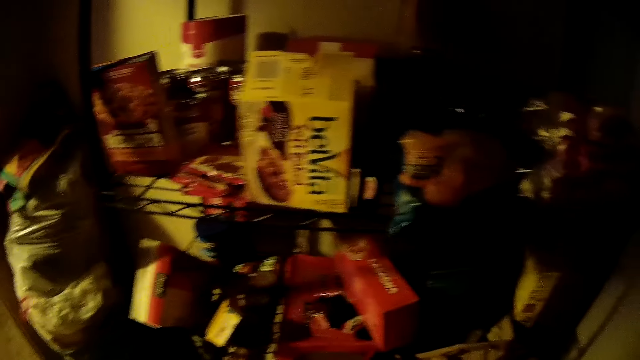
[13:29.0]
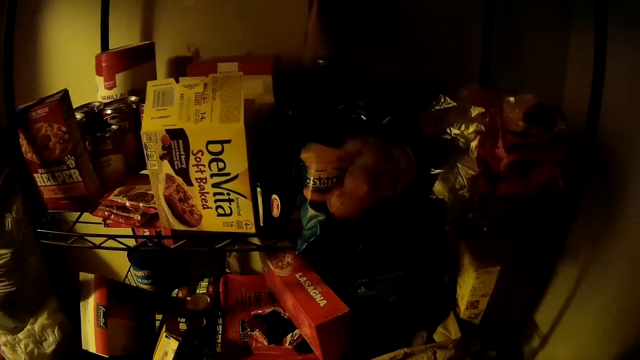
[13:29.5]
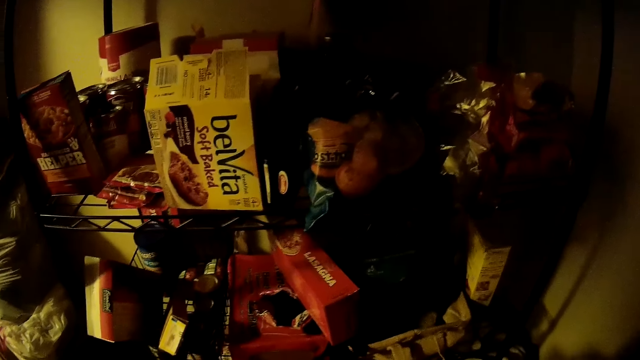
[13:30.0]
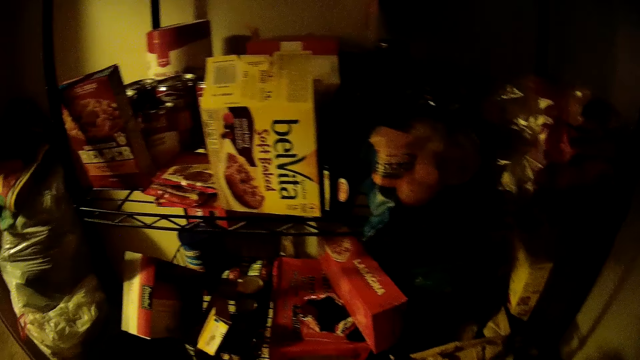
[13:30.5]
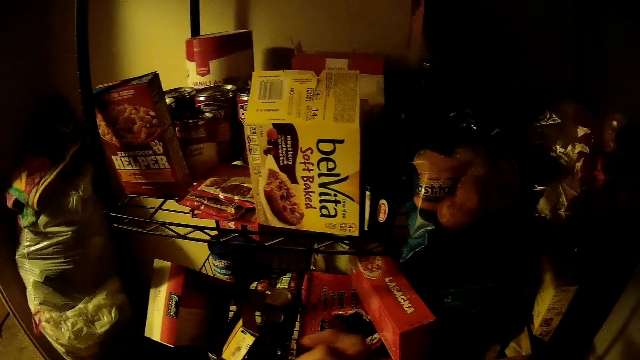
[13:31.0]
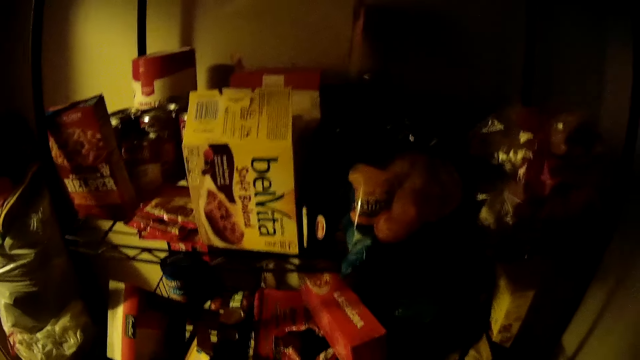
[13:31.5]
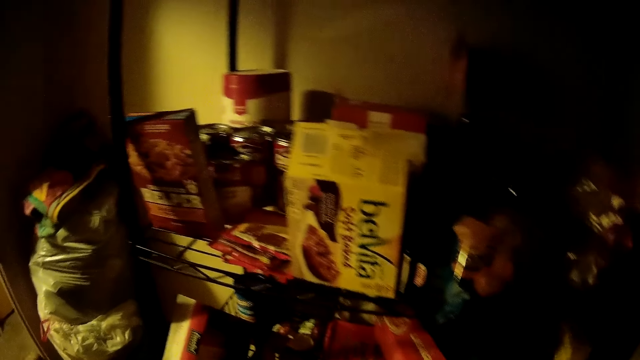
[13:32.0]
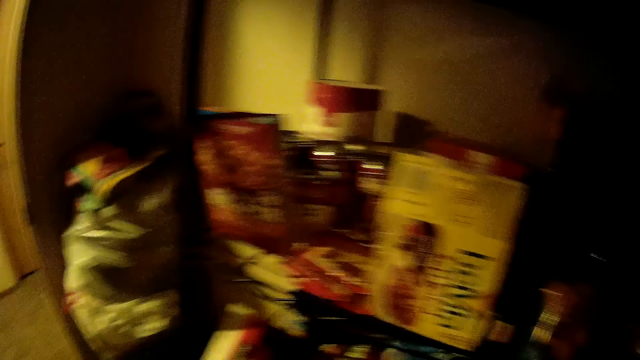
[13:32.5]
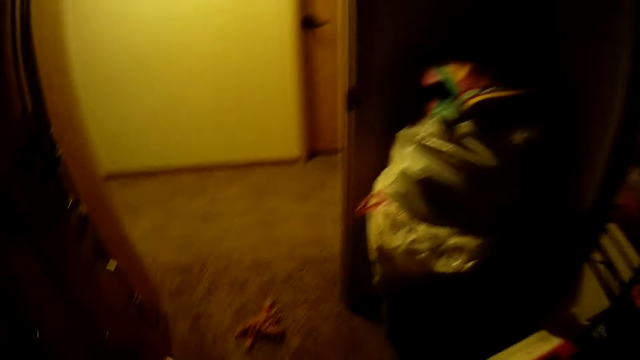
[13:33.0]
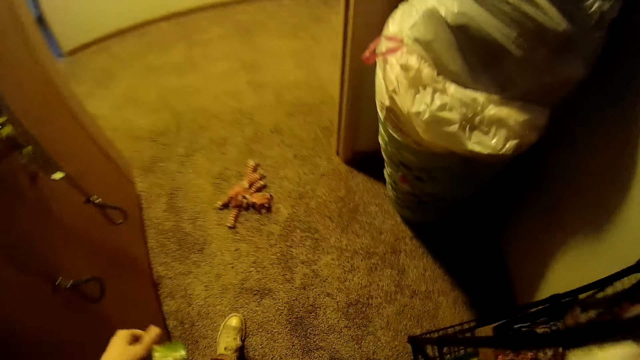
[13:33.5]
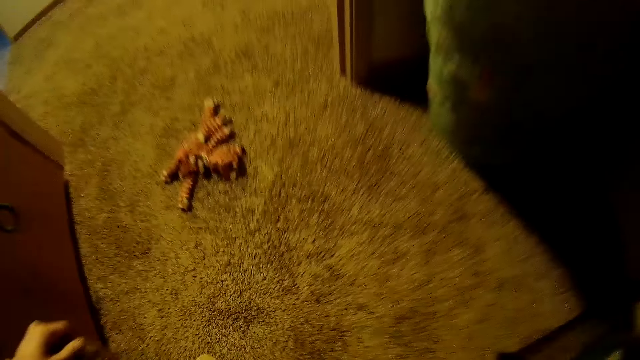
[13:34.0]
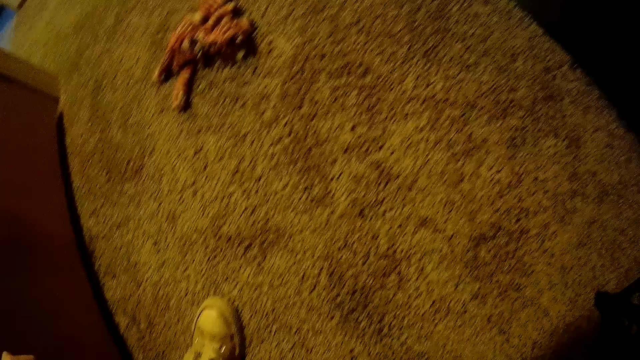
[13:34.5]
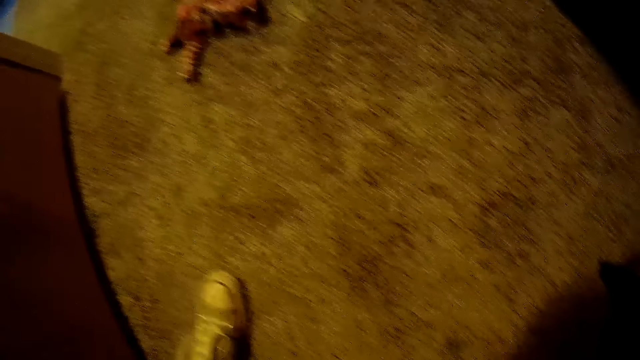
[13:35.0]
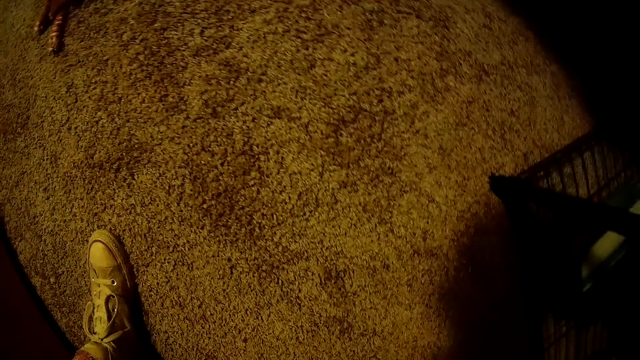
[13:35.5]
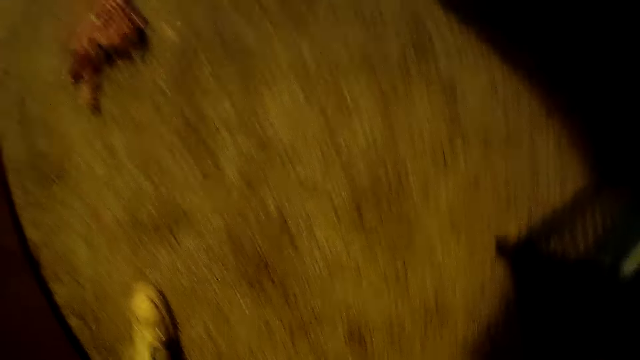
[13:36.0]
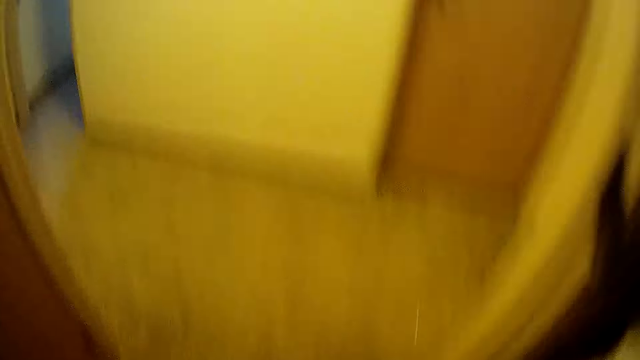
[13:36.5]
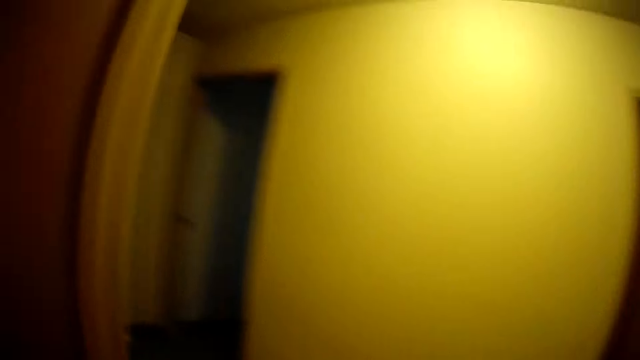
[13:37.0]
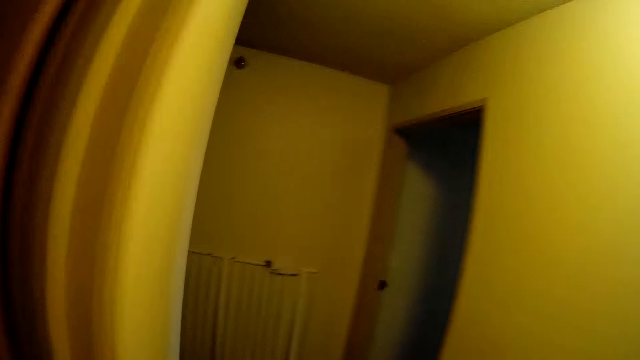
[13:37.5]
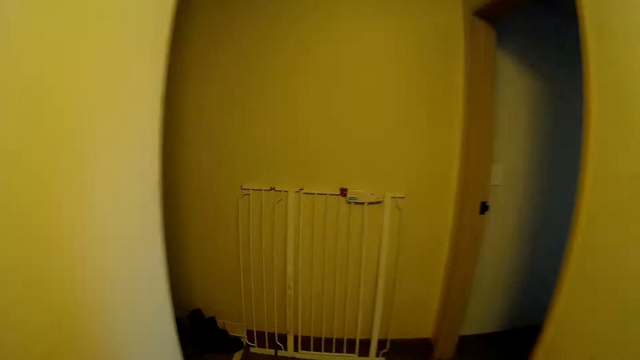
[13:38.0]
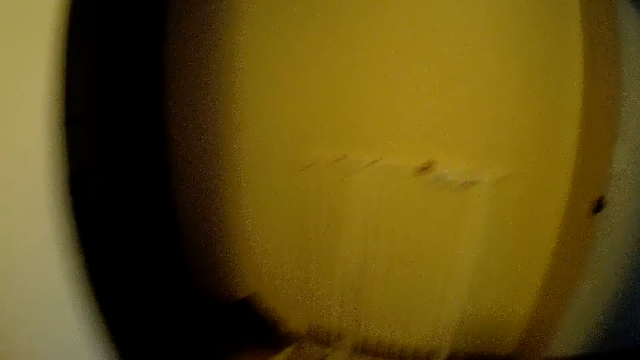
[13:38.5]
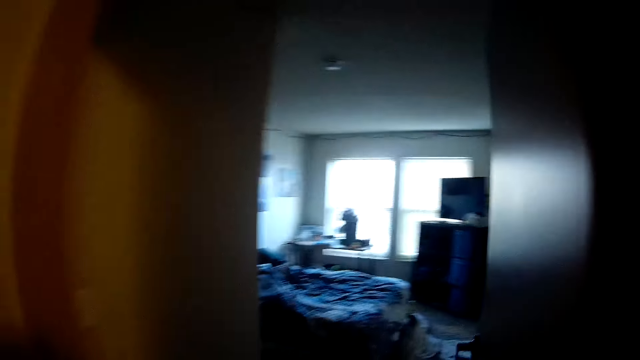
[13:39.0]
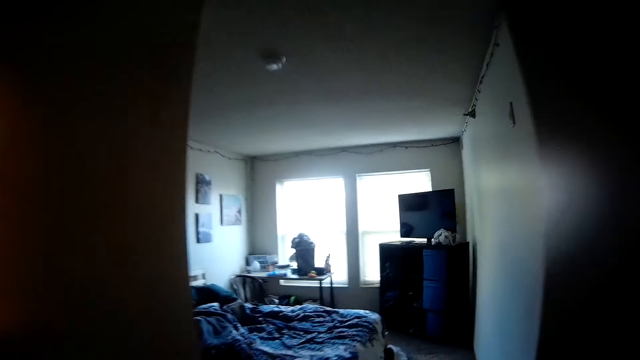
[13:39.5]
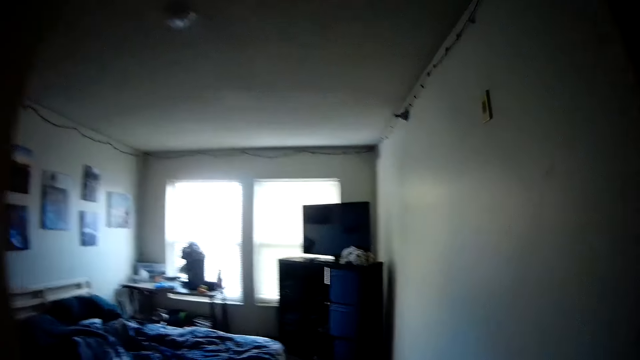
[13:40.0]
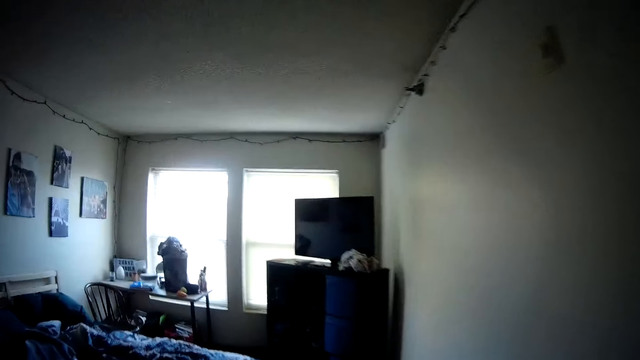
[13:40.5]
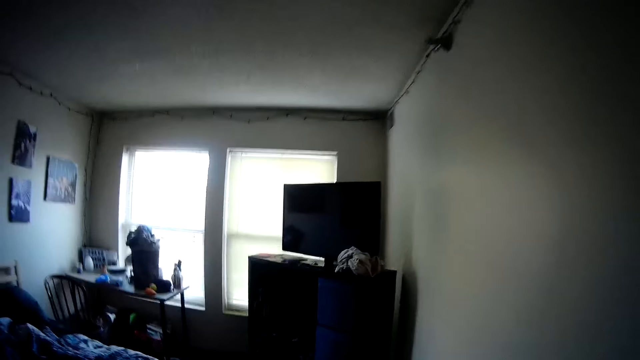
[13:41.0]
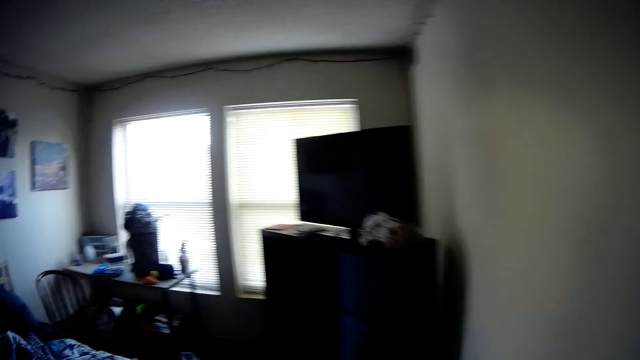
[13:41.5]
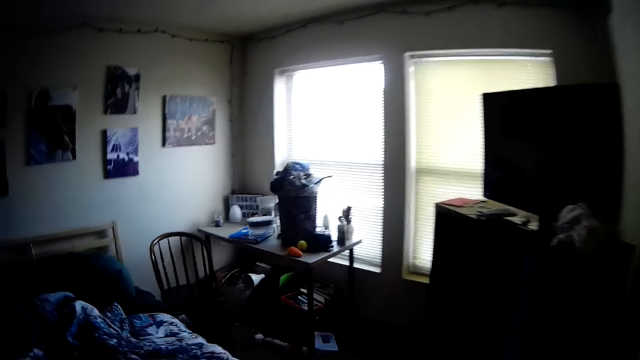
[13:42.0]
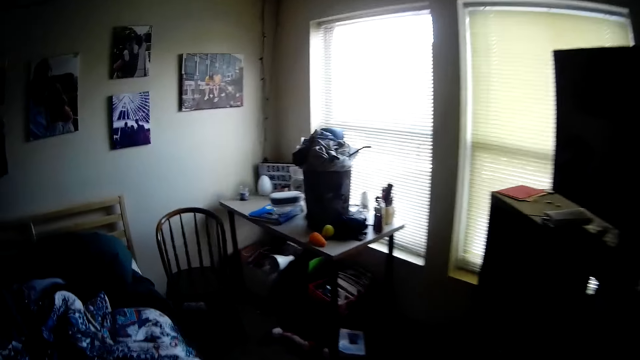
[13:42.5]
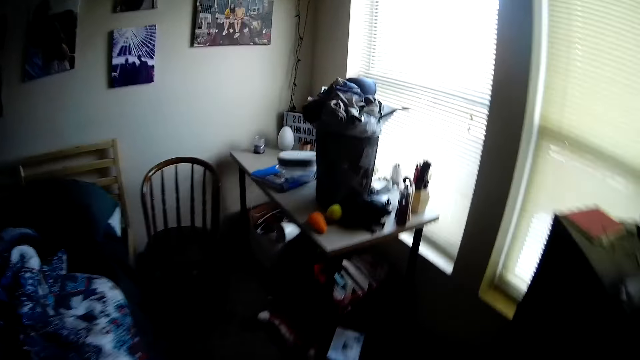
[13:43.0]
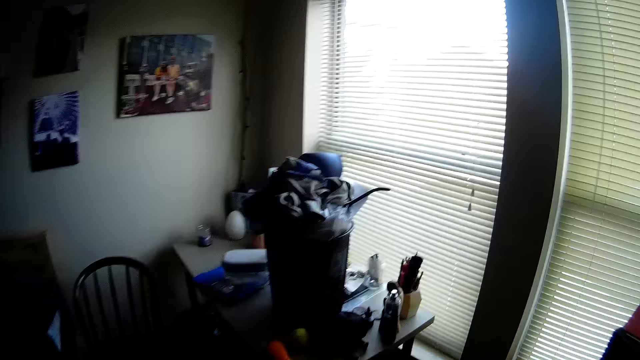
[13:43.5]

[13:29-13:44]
The camera wearer picks up a doll from the floor. They walk out of the store room into another room, to the bedroom. They put the doll in the bucket of clothes on the table.

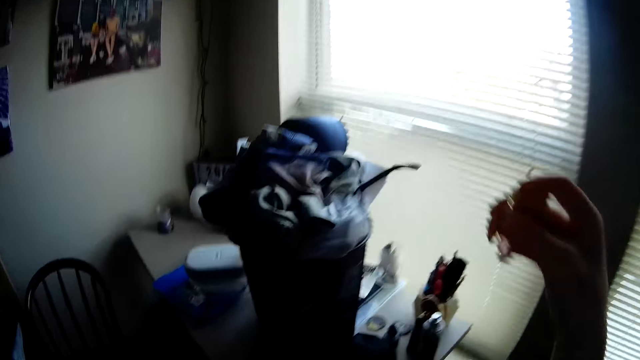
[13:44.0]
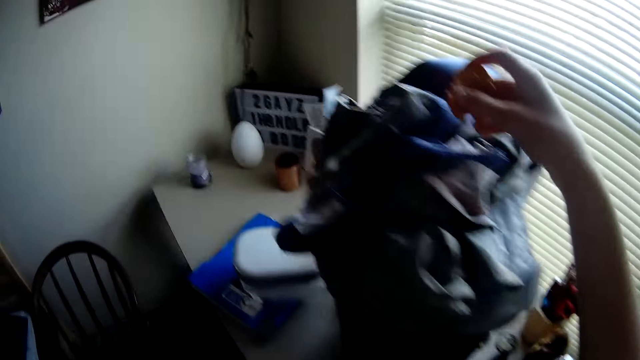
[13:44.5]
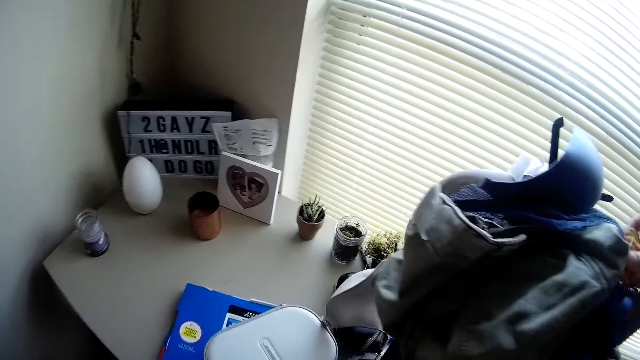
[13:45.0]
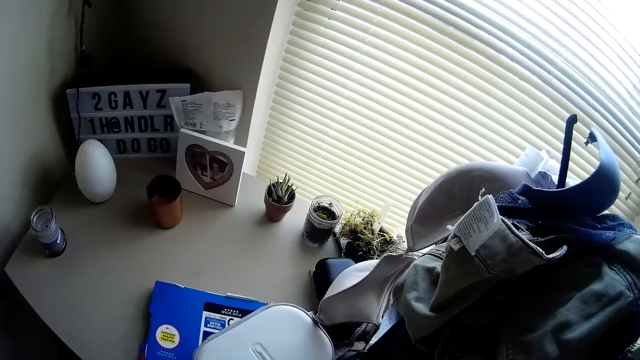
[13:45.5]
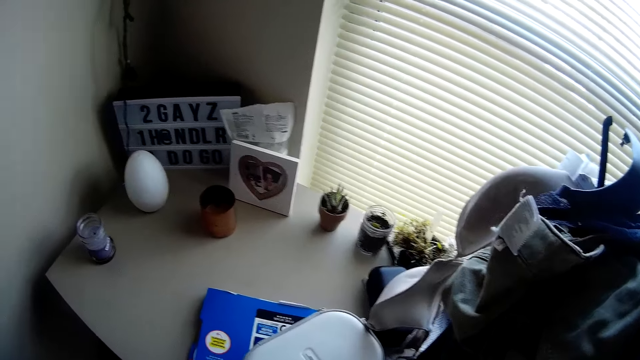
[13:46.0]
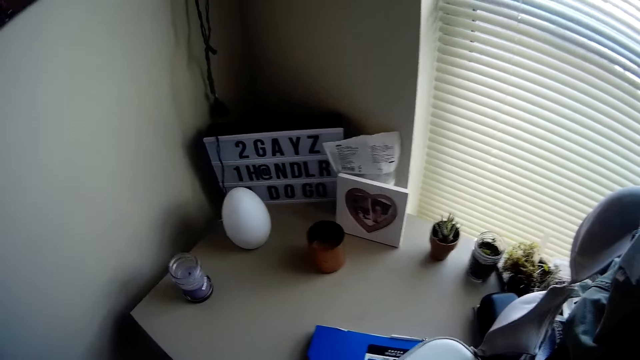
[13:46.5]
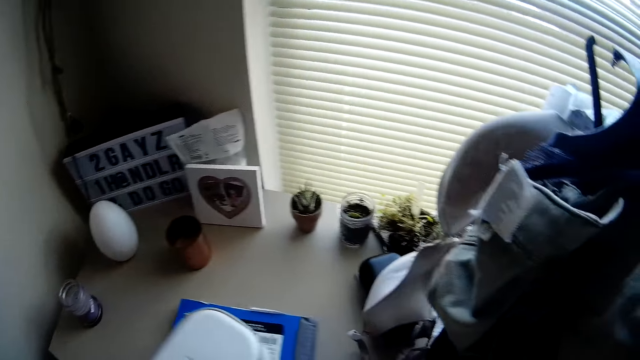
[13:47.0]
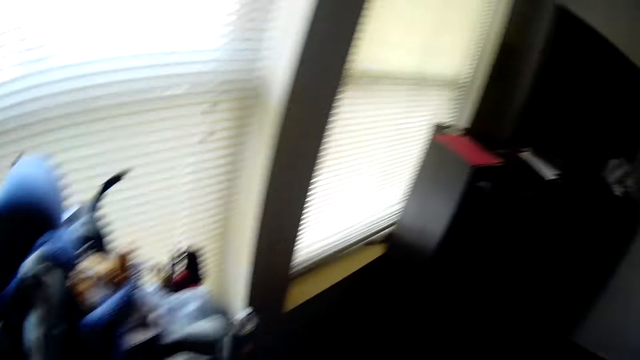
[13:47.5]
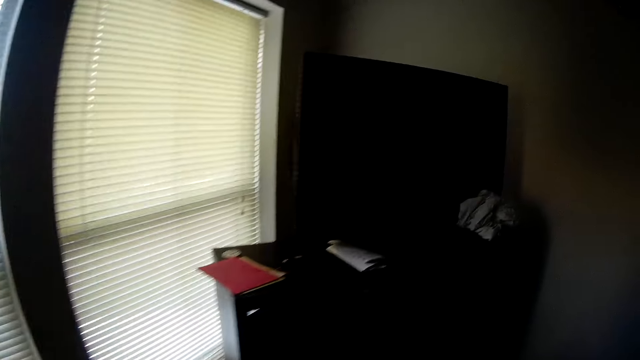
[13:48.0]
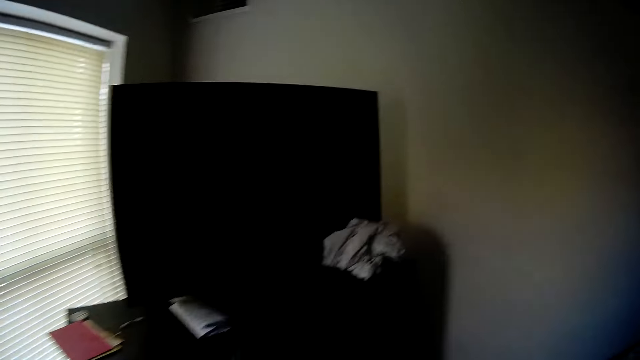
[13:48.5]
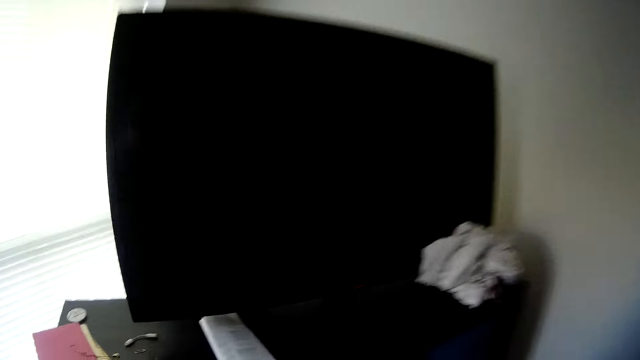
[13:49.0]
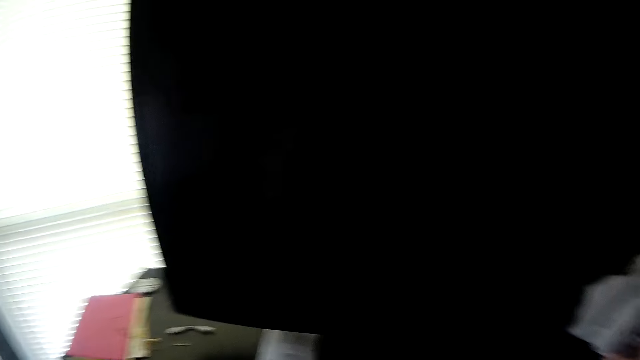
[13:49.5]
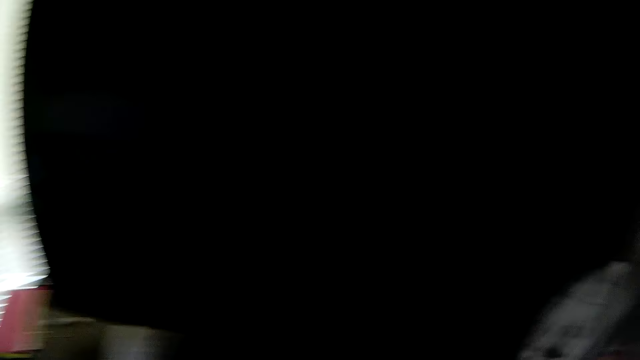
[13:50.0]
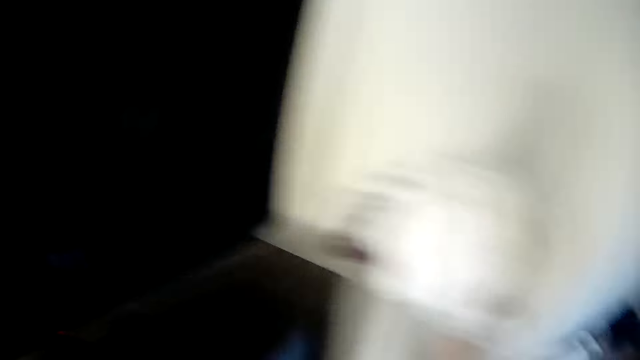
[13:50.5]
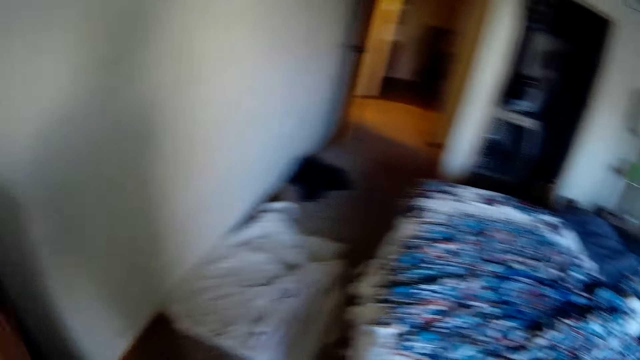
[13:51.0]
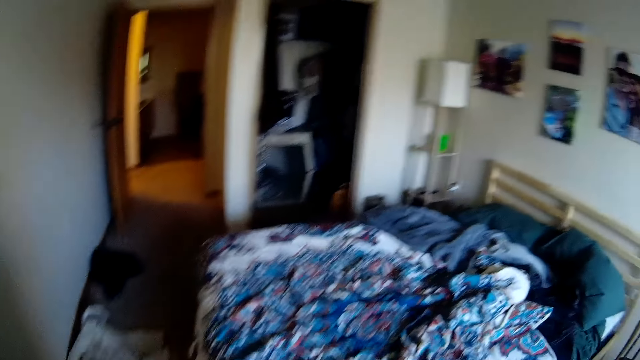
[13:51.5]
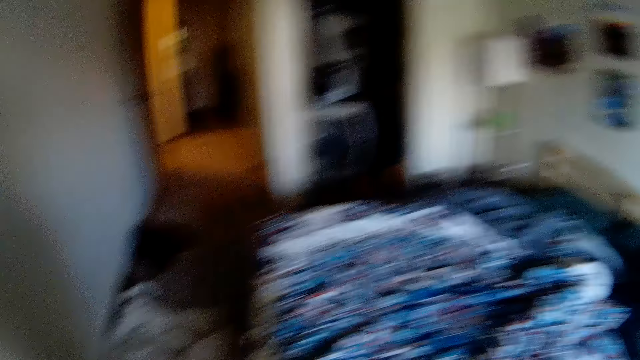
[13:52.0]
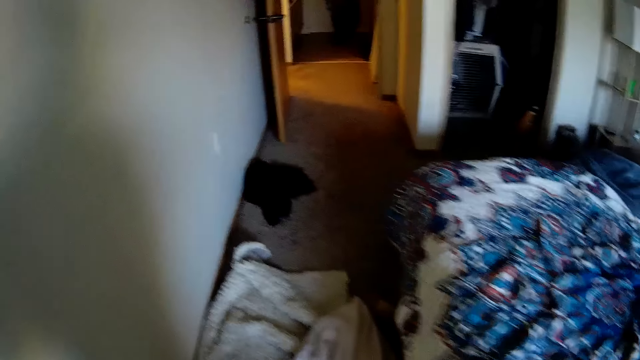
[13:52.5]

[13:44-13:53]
The camera wearer puts something on a pile of clothes. They turn in the other direction towards a television in the room. They walk around the room. They take a cloth by the side of the television. They put the cloth back near the television. They walk around the bed.
